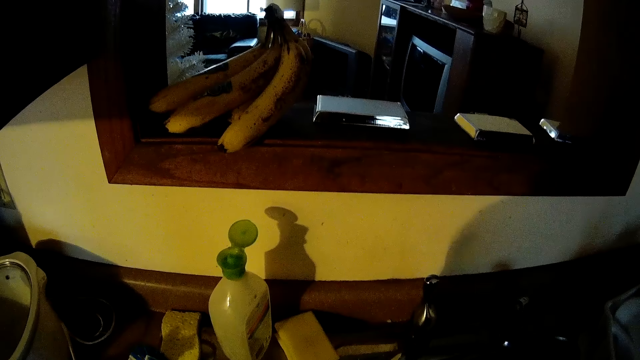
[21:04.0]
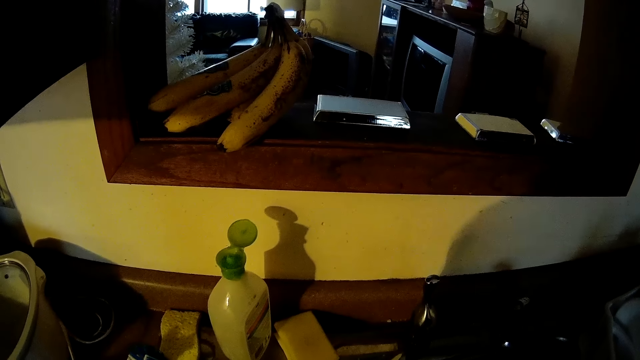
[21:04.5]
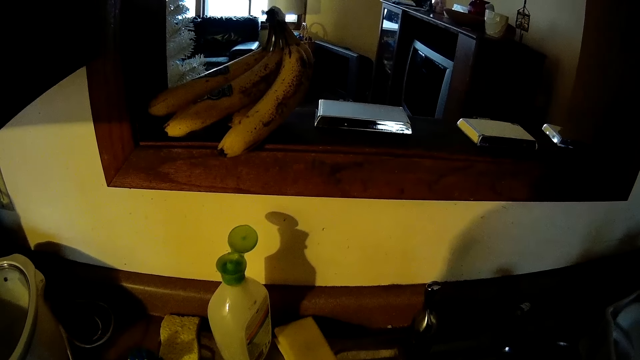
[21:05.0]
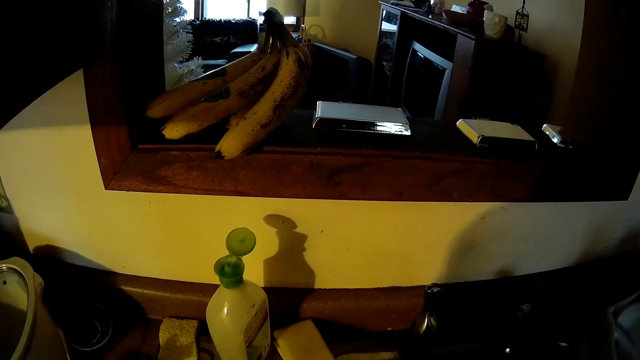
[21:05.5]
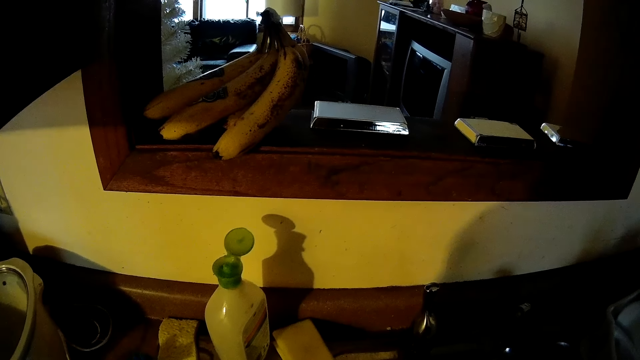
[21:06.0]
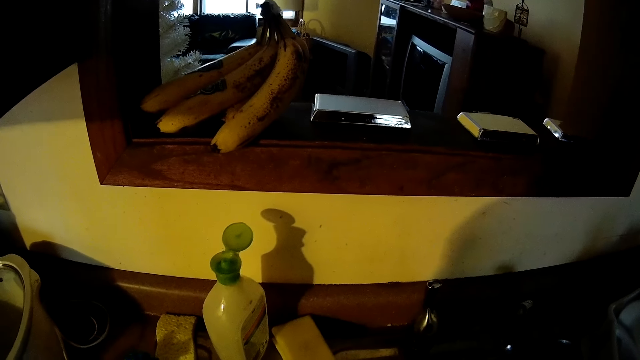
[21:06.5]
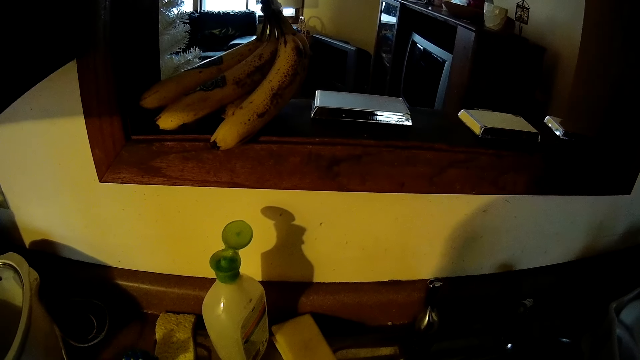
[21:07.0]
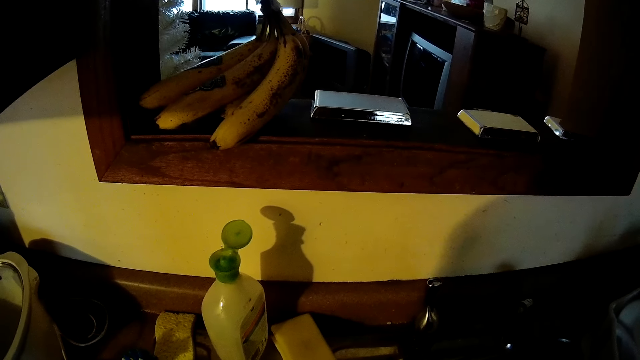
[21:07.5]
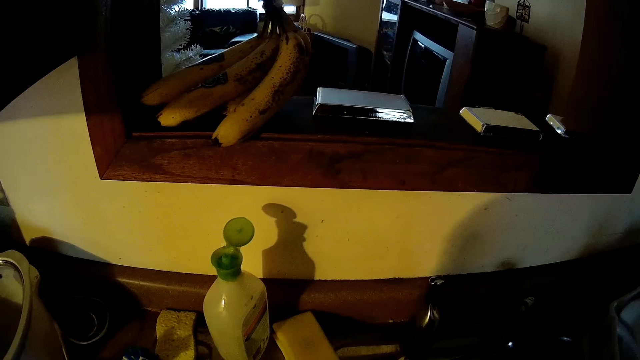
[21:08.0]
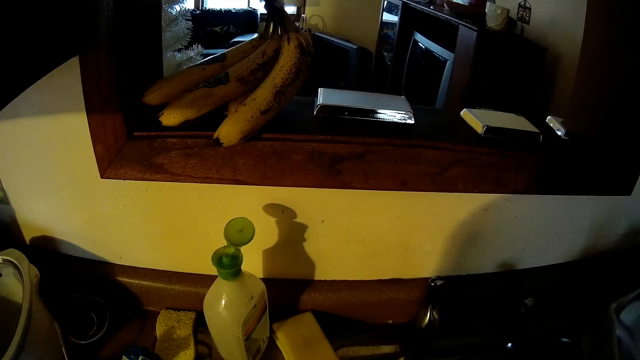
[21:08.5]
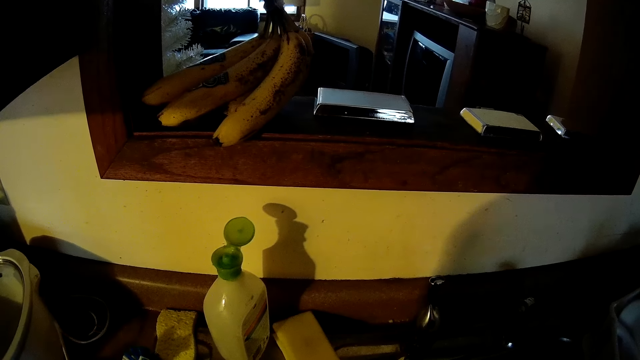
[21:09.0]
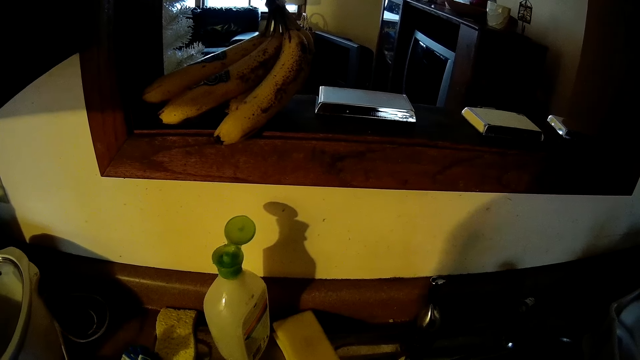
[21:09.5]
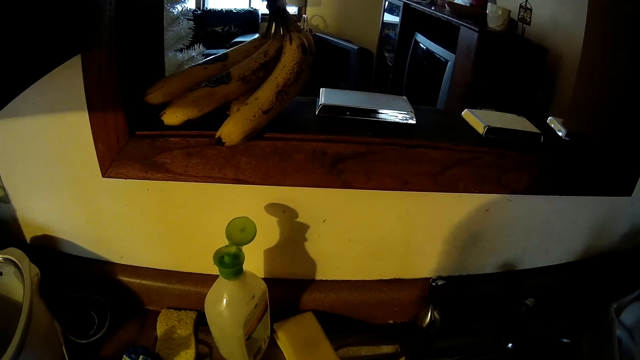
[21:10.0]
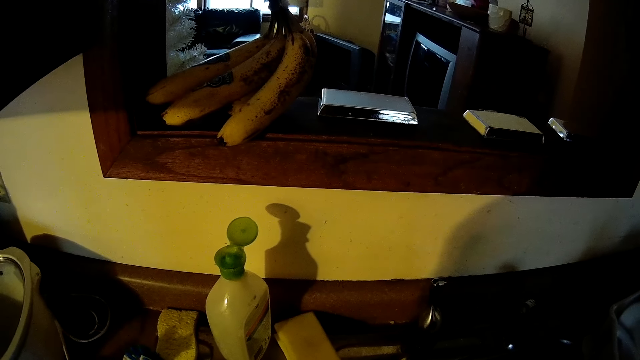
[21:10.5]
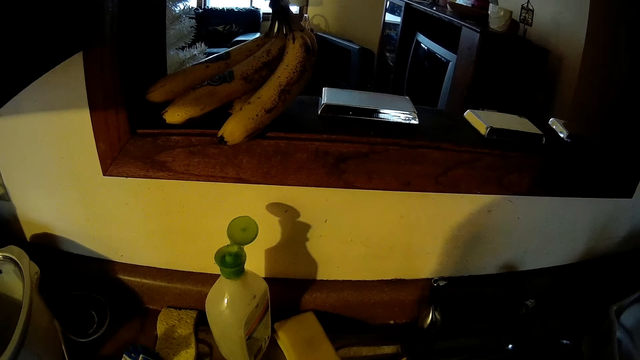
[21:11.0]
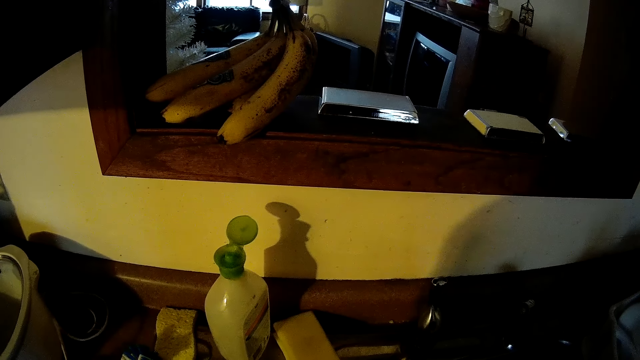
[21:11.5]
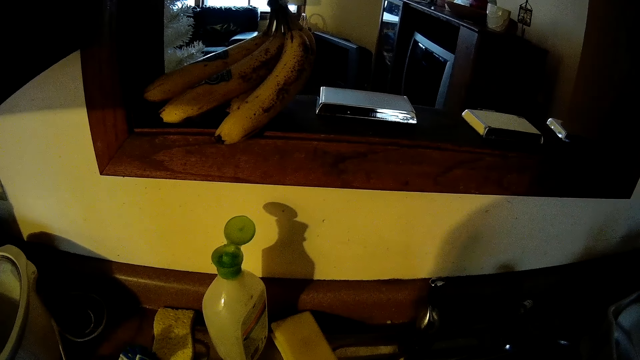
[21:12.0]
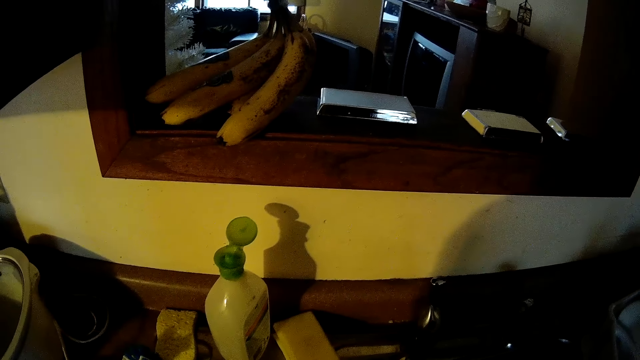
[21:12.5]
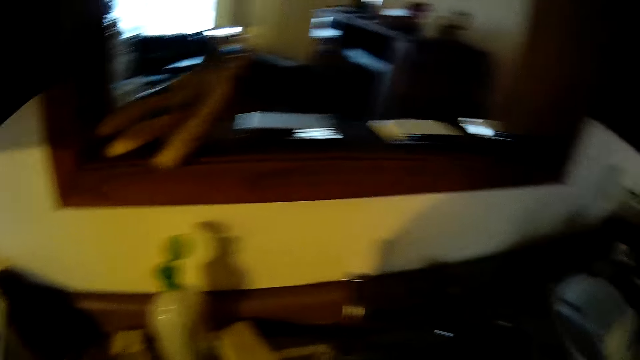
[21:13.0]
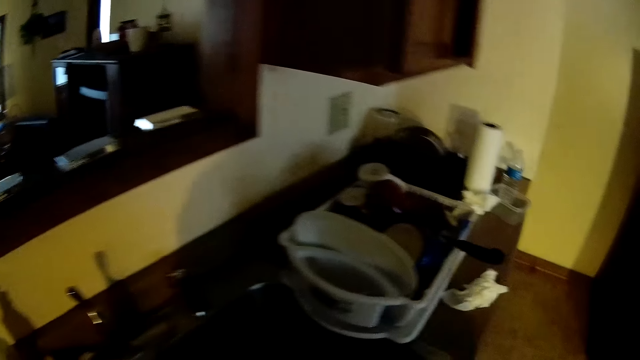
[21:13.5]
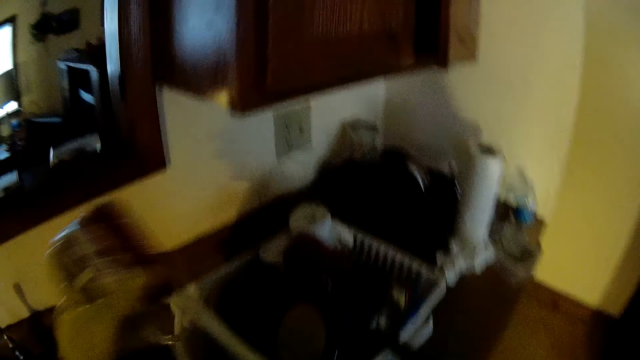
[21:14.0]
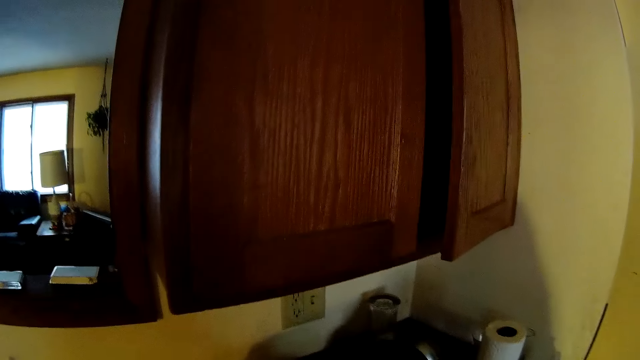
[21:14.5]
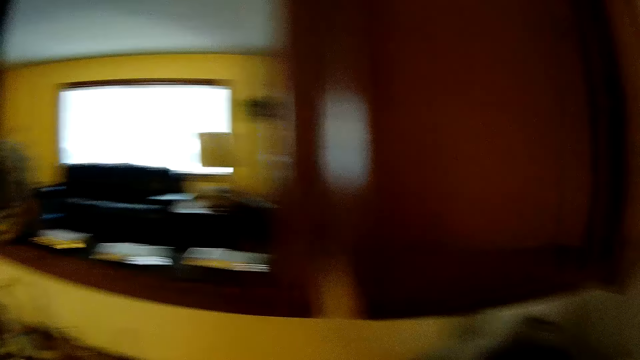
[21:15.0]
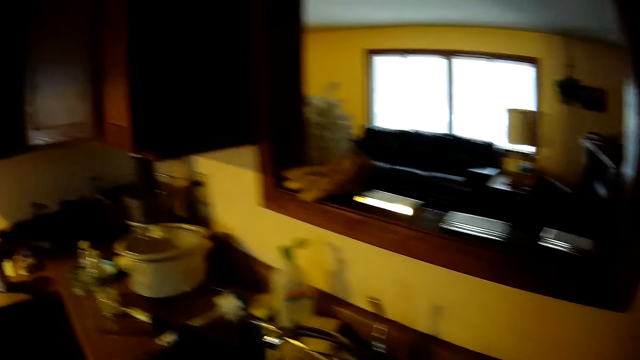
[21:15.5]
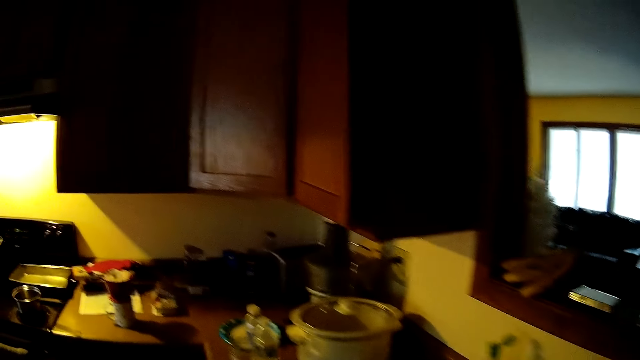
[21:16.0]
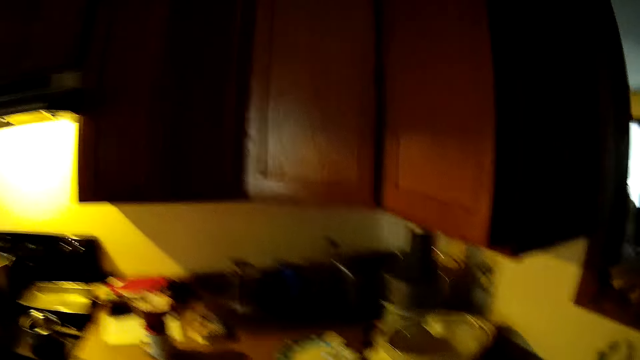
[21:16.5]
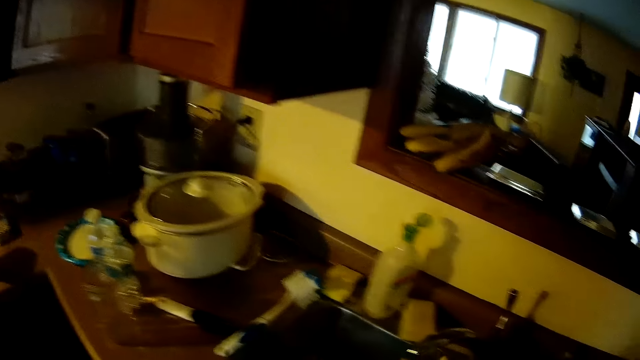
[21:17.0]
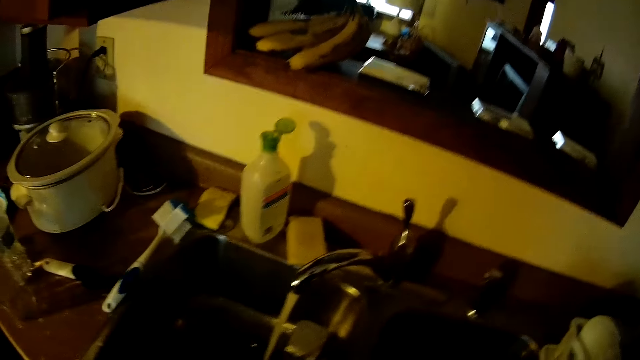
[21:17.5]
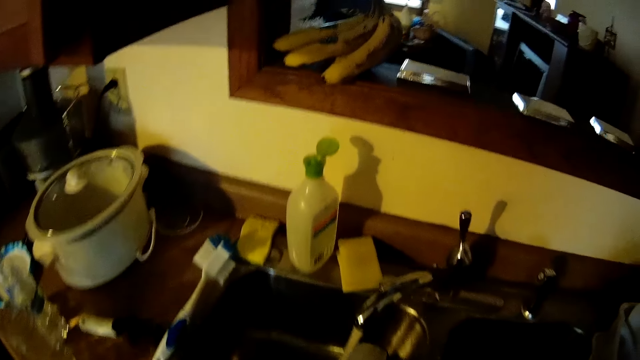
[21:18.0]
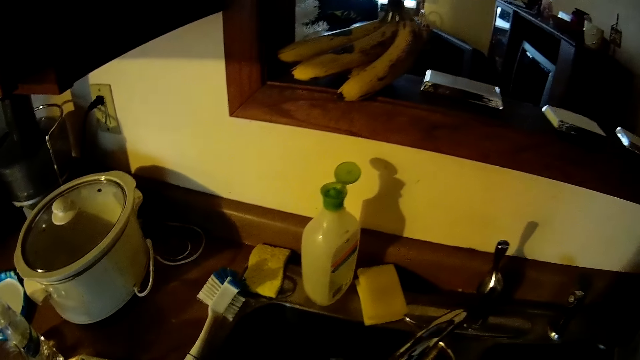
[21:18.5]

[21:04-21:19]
The camera wearer walks around the kitchen. He drops the other cup in the basket with his right hand. He walks around the kitchen.

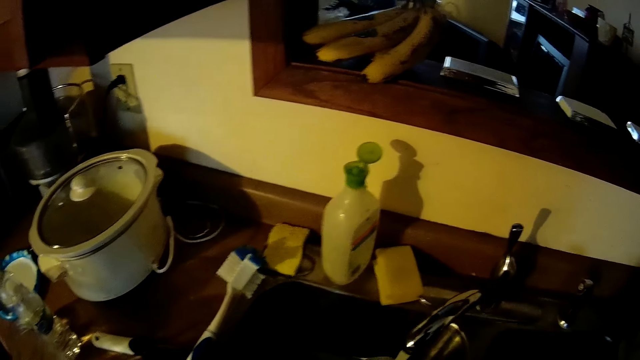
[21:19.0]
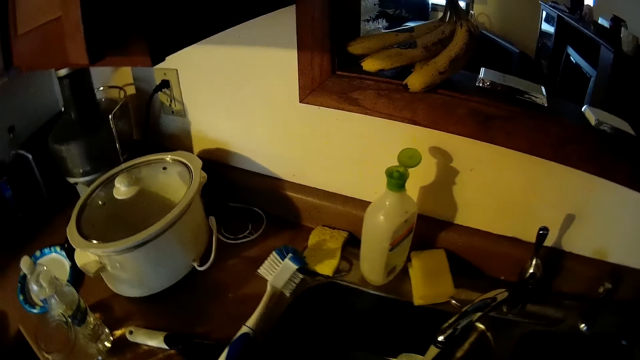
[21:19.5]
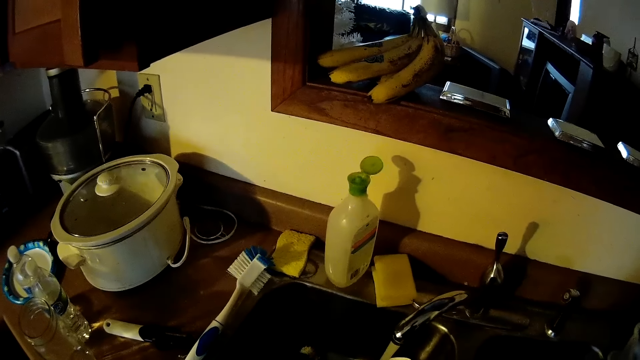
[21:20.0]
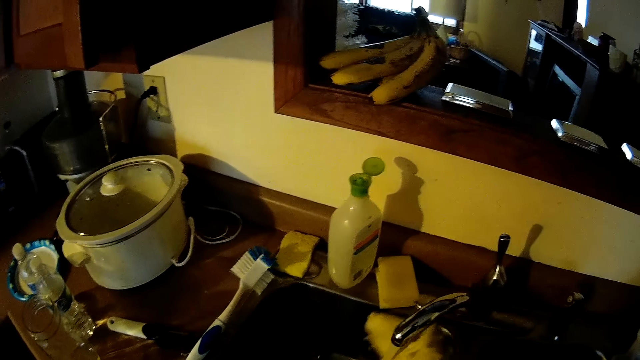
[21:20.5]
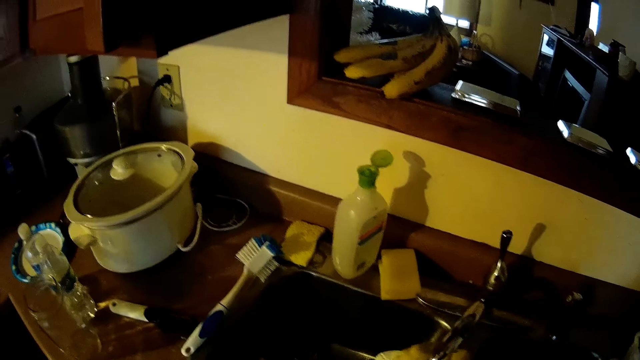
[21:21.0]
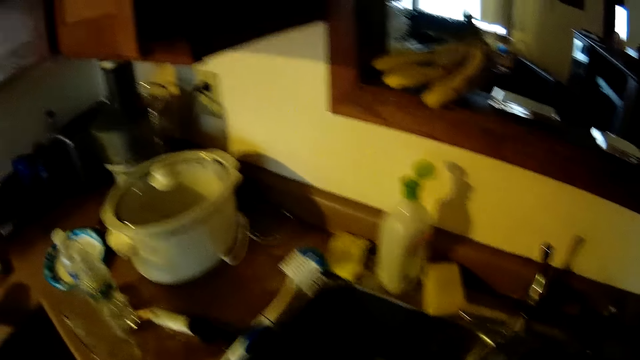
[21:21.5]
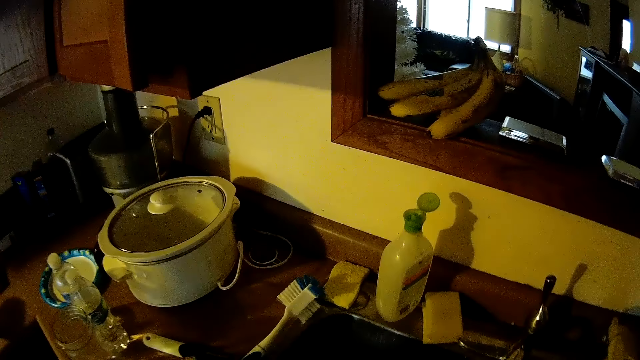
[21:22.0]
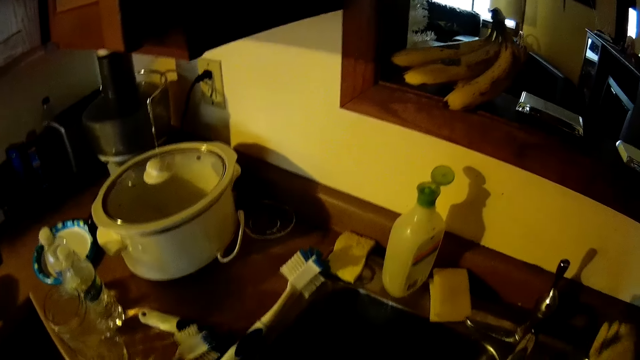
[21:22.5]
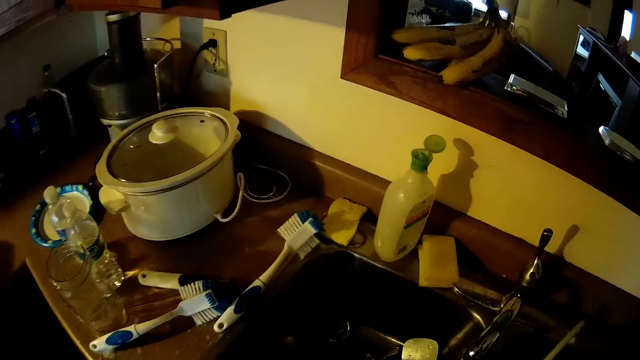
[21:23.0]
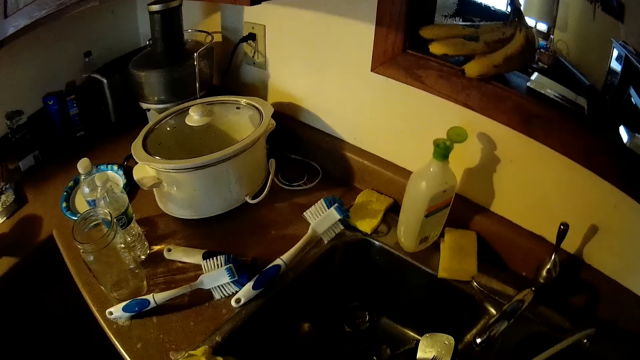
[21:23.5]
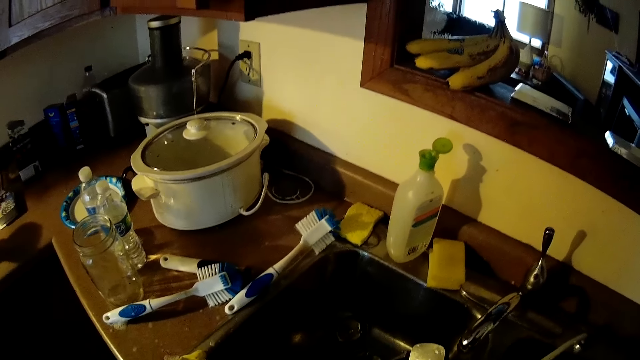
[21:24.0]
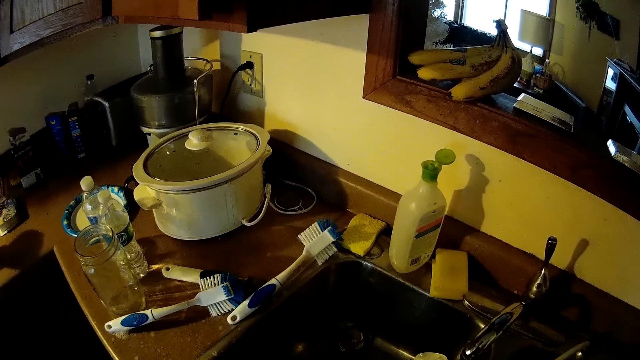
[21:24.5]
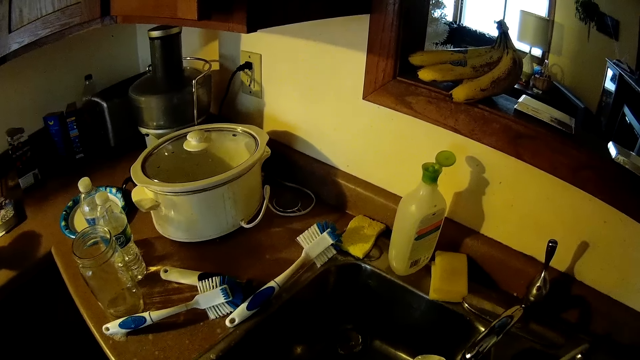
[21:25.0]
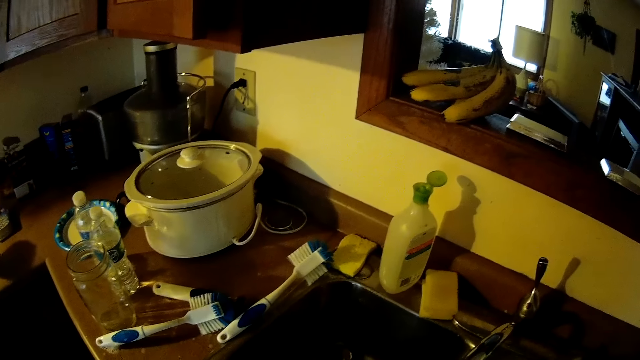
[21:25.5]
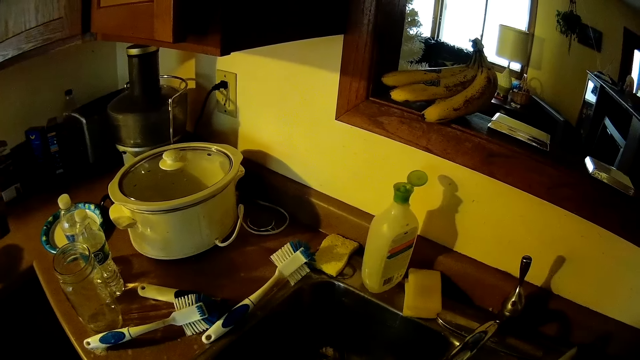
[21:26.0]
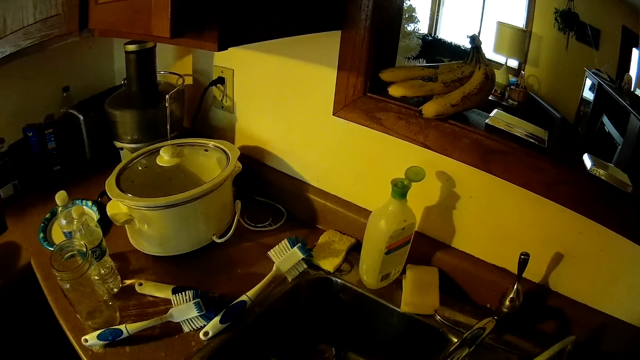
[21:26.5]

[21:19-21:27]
The camera wearer stands beside the sink. He holds the tap with a sponge. He moves the tap with his right hand. He pulls the retractable tap from the sink with his right hand. He rinses the sink with the retractable tap.
